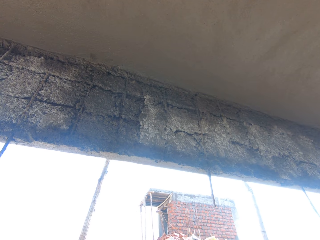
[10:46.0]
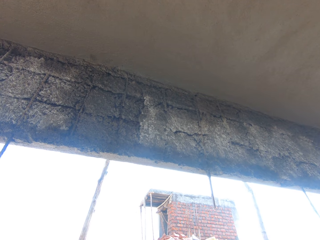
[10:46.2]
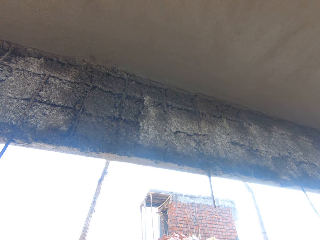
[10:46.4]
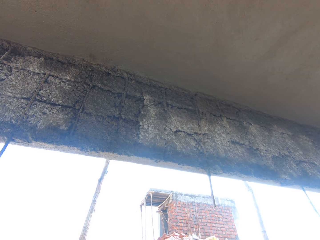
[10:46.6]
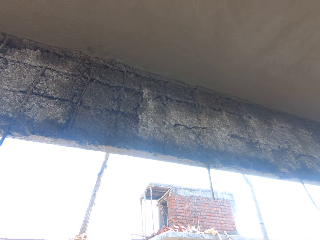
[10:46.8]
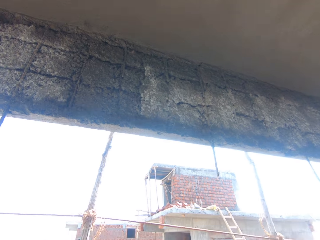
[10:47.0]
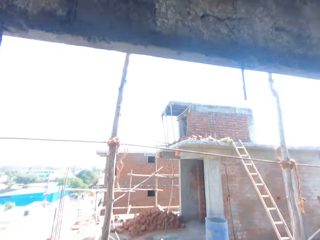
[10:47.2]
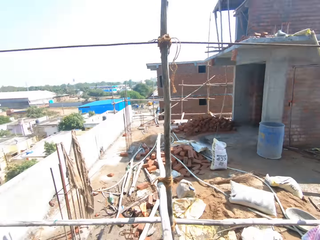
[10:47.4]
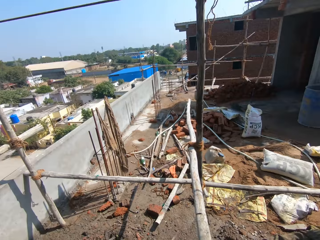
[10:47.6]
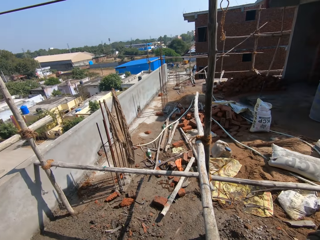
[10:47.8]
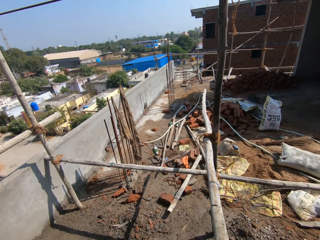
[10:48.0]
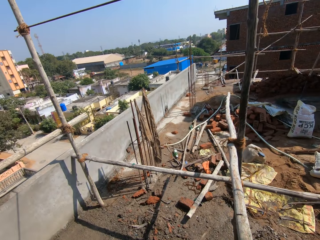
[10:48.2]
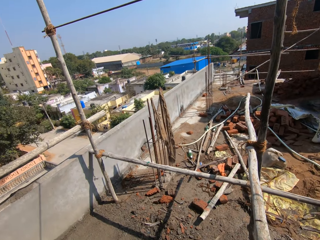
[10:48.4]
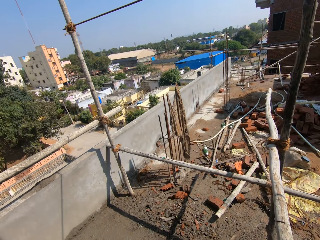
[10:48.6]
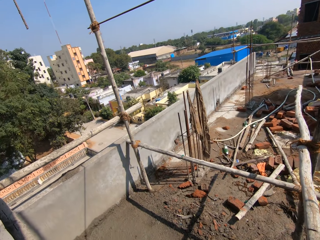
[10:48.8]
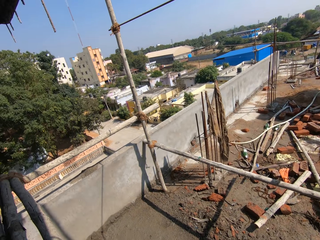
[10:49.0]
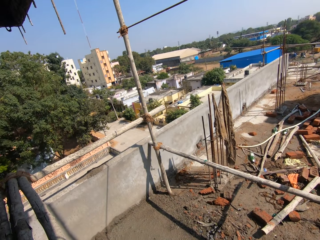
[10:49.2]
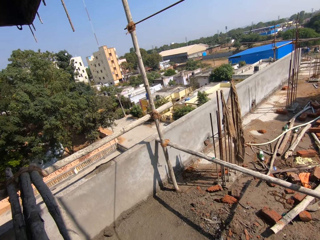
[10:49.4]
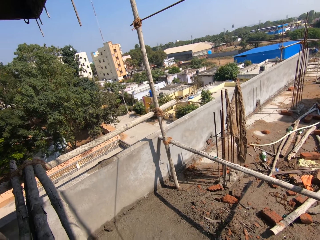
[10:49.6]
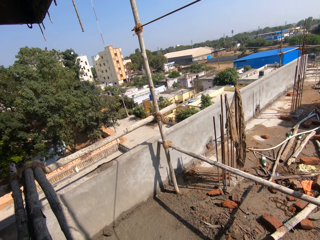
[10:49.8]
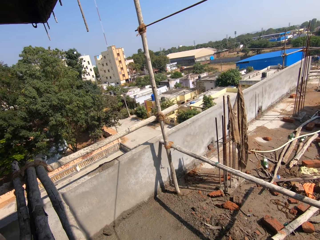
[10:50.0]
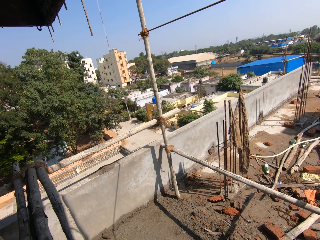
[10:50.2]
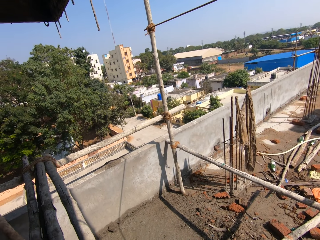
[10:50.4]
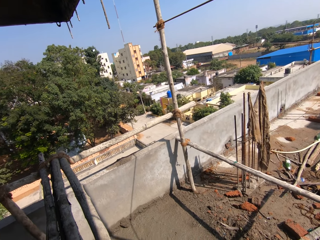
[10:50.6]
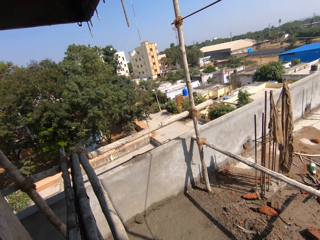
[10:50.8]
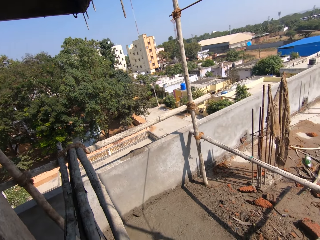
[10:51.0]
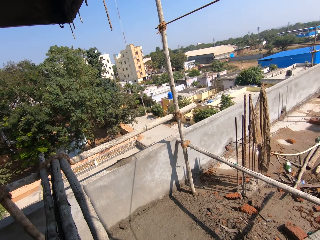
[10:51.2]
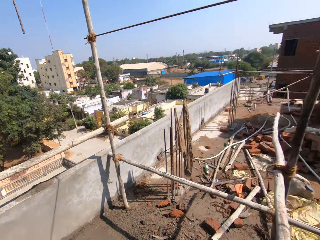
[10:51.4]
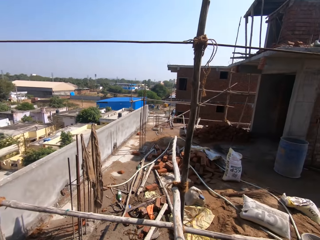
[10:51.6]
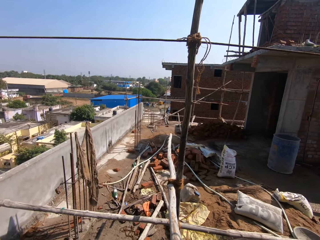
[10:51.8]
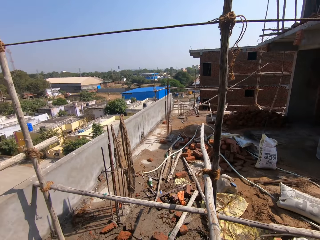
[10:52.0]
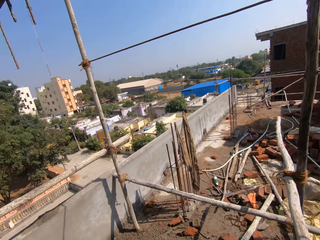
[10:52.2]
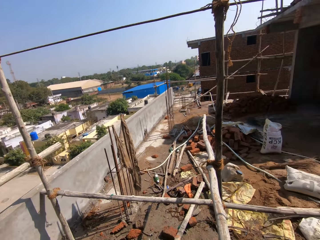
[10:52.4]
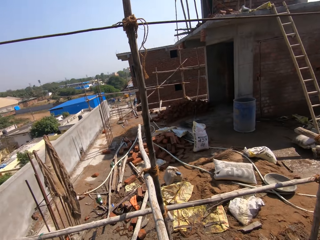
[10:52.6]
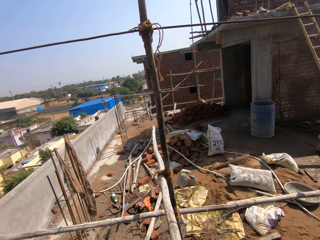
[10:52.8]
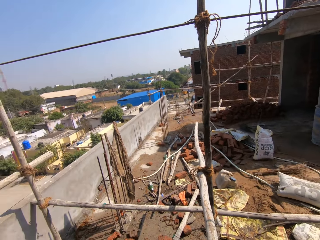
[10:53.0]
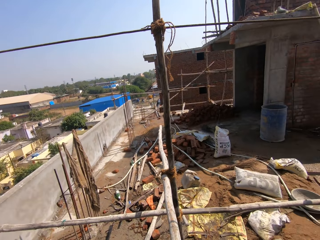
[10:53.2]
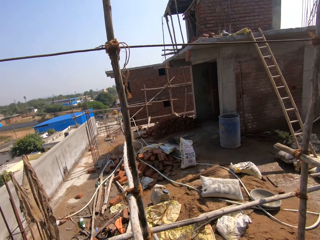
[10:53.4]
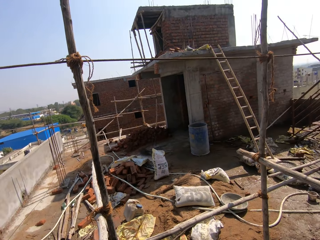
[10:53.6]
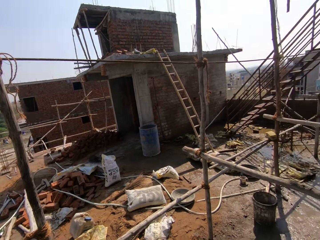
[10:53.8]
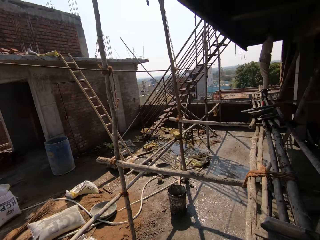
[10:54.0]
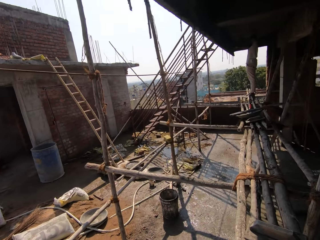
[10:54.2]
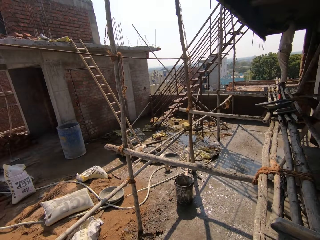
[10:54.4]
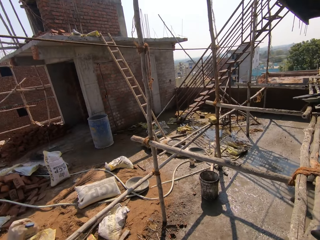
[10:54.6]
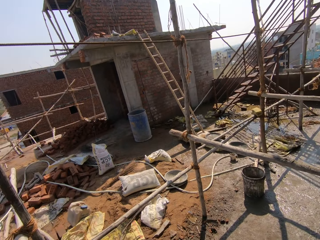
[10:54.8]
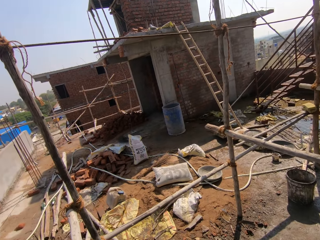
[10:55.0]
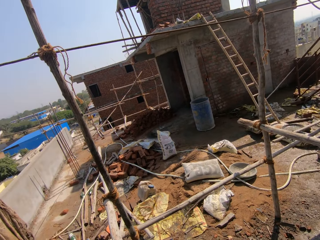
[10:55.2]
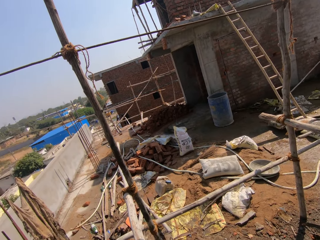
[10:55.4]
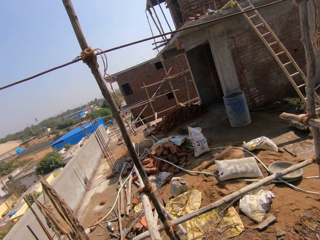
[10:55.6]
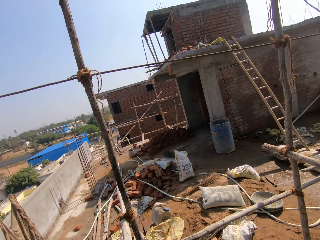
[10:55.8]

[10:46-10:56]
The camera wearer looks around the construction site.

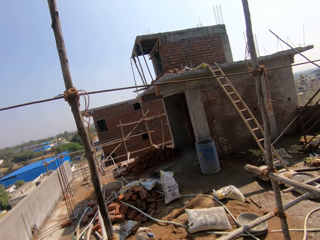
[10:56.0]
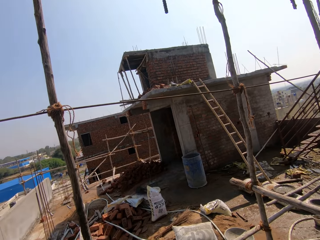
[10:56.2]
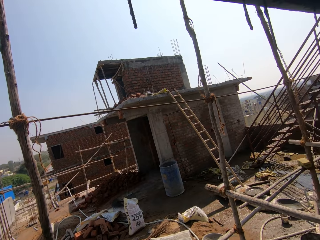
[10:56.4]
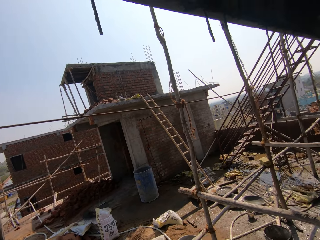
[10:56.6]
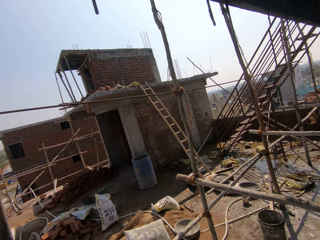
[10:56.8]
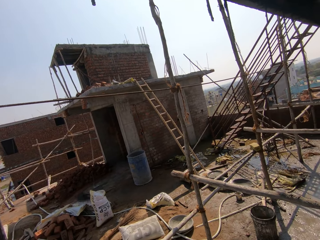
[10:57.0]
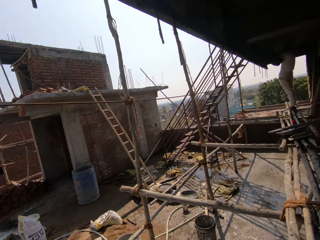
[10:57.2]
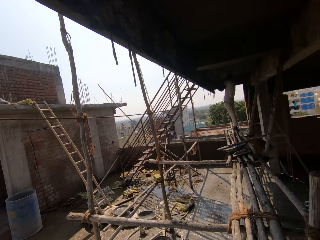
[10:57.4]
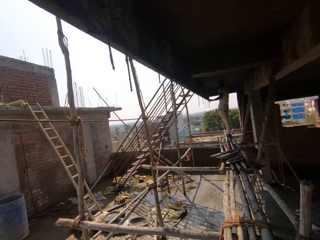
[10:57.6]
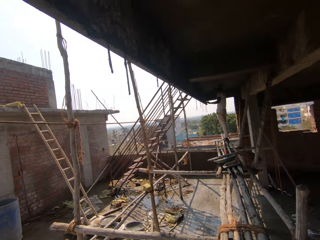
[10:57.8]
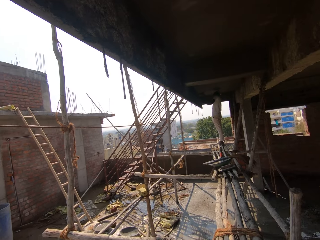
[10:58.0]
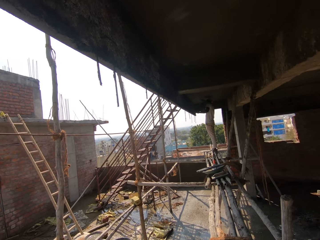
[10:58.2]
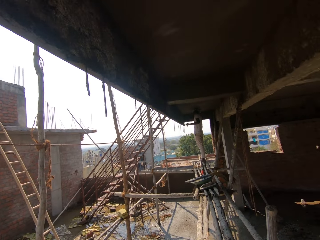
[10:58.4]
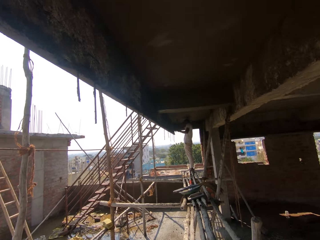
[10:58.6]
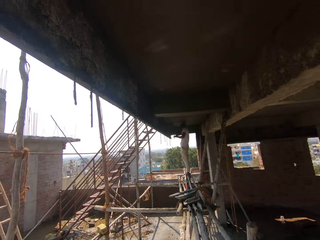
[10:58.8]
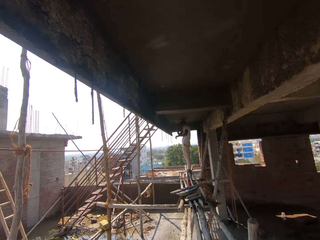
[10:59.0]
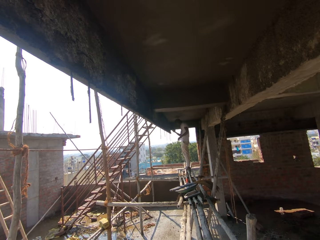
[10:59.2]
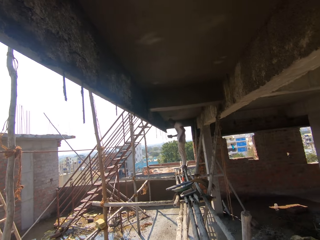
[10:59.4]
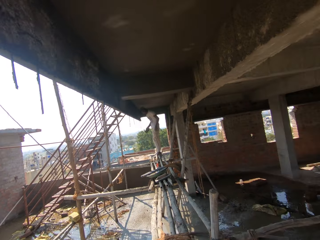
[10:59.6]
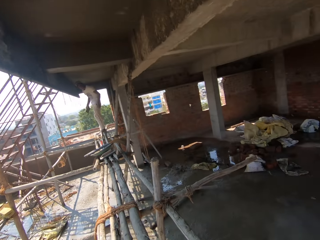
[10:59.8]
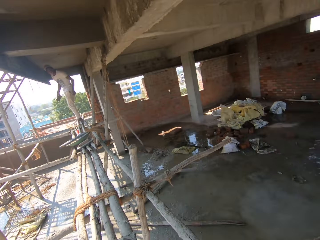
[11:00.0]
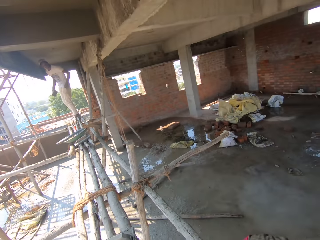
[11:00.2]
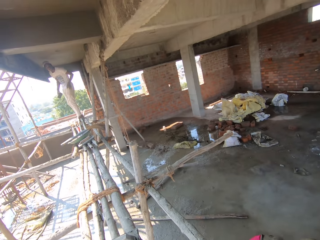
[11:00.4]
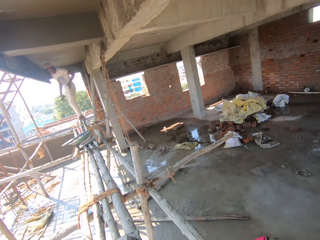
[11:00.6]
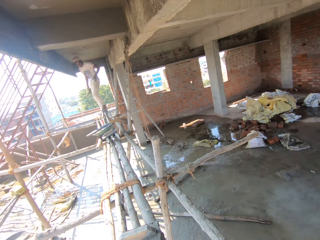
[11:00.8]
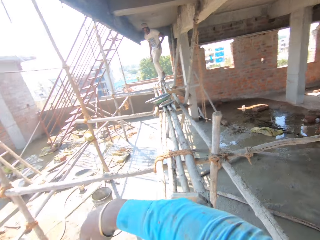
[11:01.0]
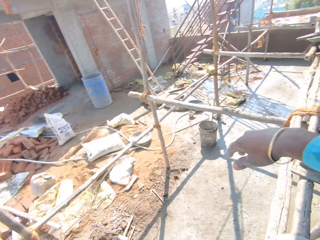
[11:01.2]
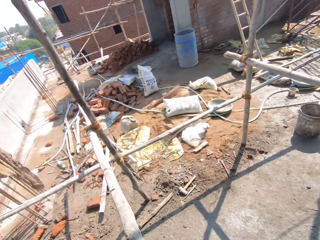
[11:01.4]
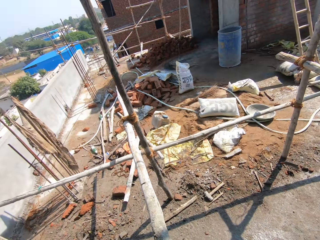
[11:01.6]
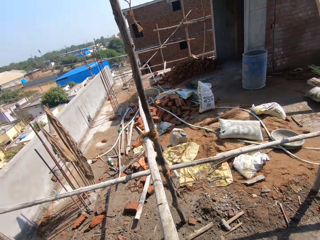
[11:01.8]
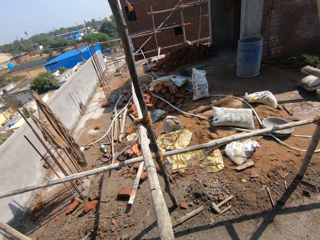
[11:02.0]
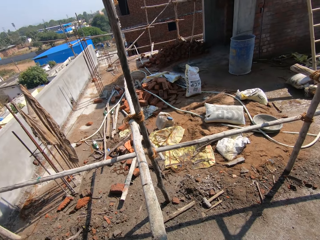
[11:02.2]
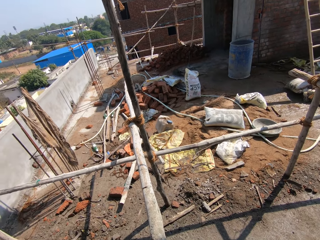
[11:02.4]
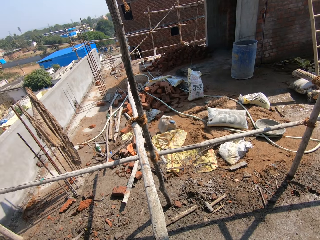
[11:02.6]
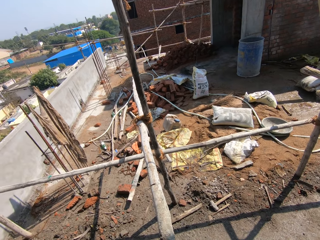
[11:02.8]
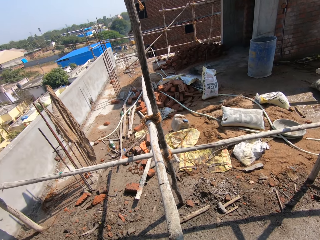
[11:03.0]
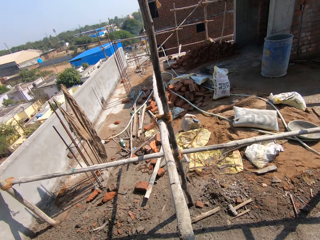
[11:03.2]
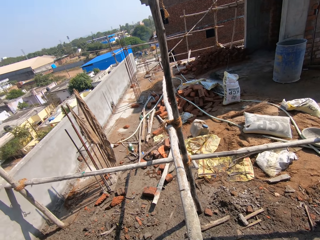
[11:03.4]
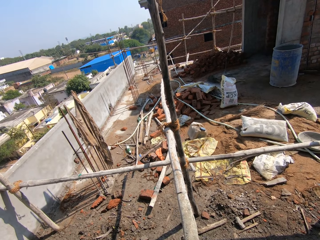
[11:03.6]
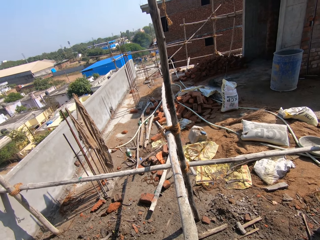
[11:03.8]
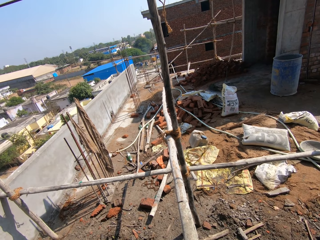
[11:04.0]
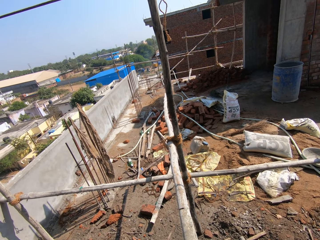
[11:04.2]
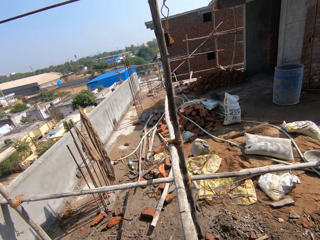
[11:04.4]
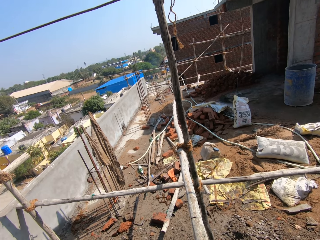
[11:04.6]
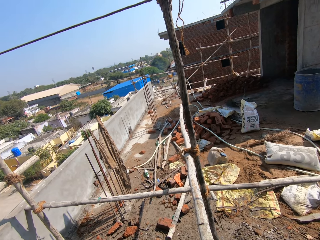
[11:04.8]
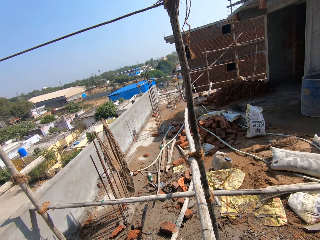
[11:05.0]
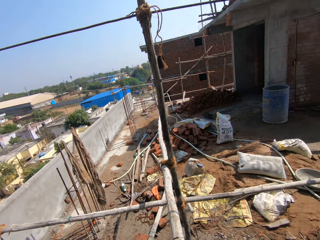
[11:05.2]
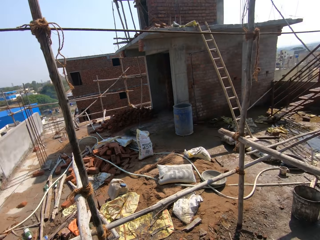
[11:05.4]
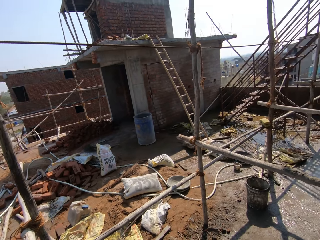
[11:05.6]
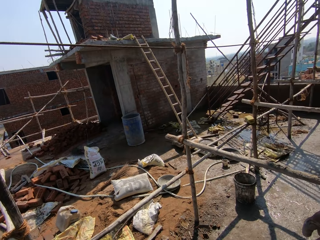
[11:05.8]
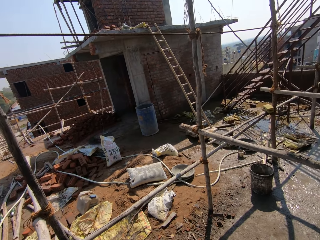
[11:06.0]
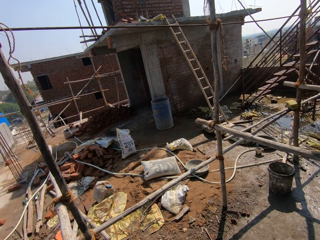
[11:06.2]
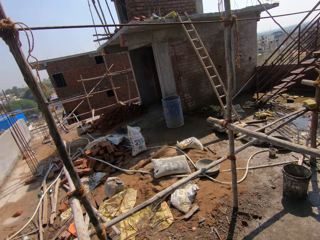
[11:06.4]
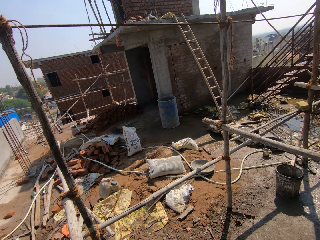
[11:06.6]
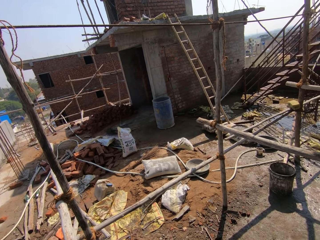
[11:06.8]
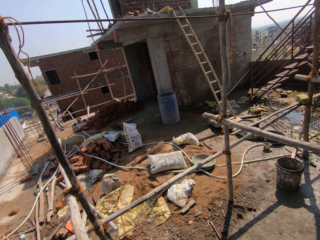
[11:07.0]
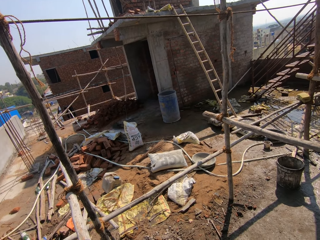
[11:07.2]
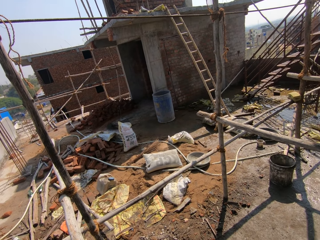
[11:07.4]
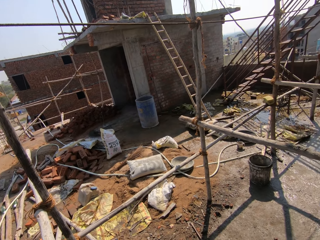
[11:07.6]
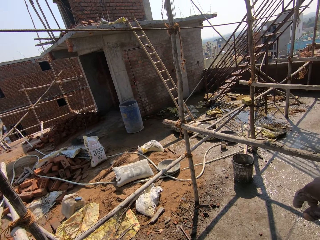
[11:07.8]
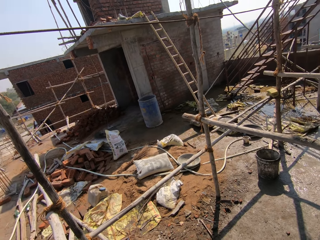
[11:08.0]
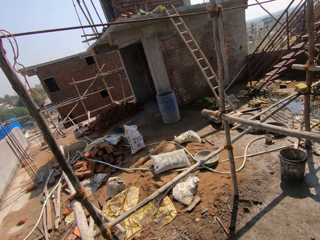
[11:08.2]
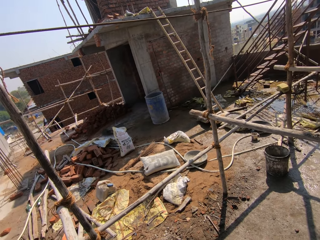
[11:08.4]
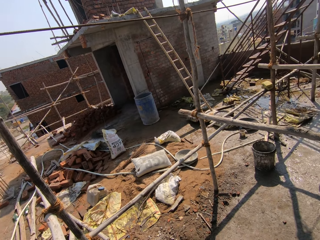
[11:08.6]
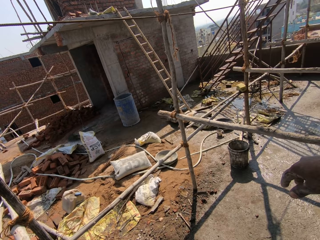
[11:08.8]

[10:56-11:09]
A man sweeps the ceiling with a brush. The man pulls the brush off the ceiling. The man plasters the wall. The camera wearer looks around the construction site.
